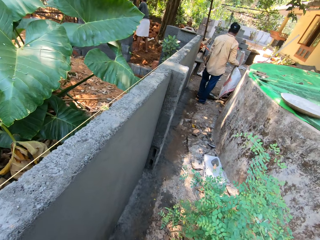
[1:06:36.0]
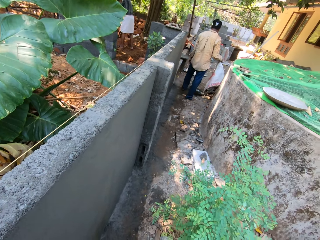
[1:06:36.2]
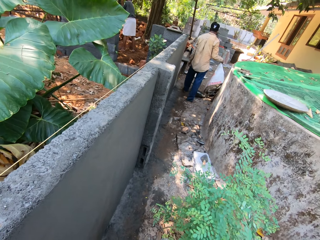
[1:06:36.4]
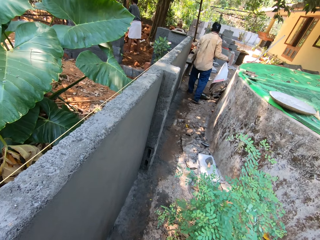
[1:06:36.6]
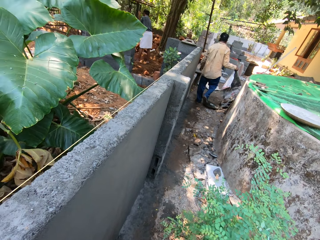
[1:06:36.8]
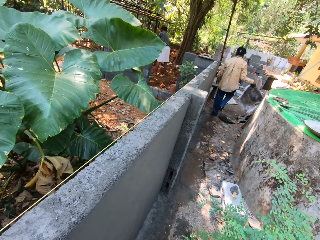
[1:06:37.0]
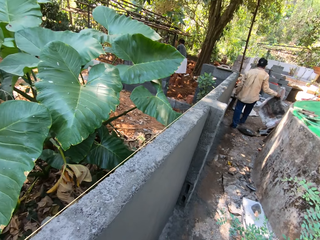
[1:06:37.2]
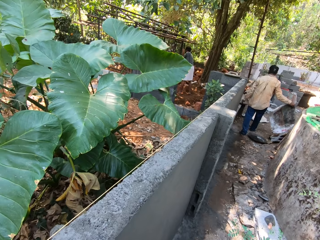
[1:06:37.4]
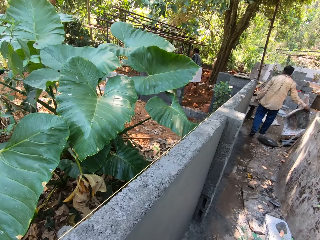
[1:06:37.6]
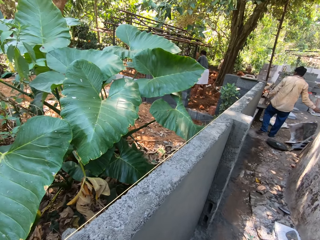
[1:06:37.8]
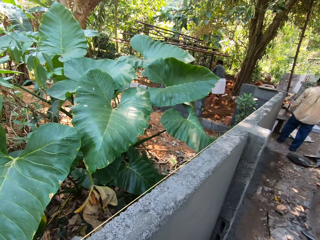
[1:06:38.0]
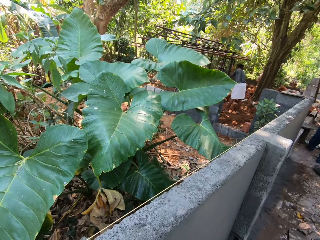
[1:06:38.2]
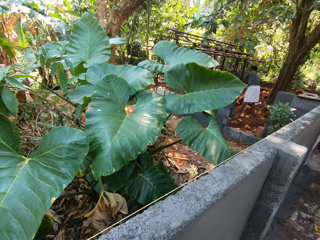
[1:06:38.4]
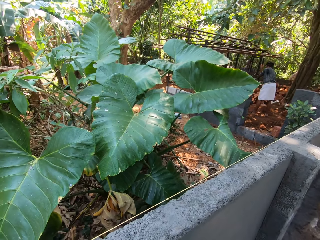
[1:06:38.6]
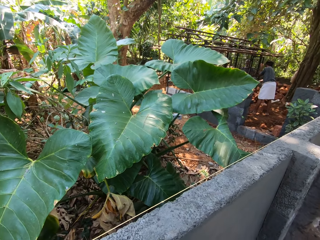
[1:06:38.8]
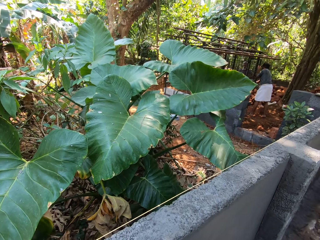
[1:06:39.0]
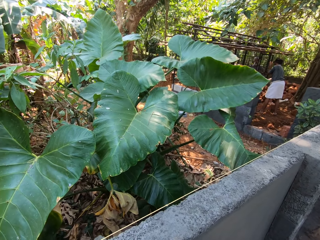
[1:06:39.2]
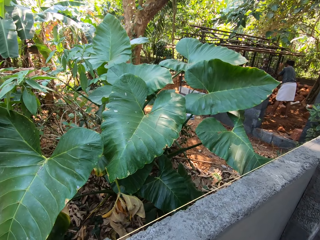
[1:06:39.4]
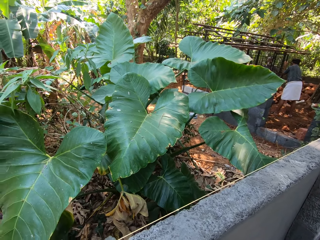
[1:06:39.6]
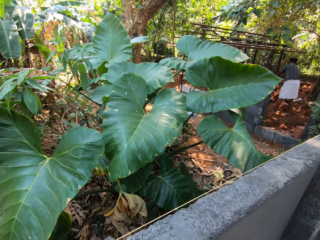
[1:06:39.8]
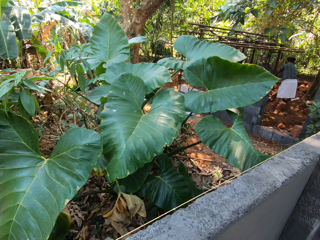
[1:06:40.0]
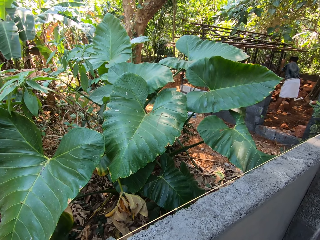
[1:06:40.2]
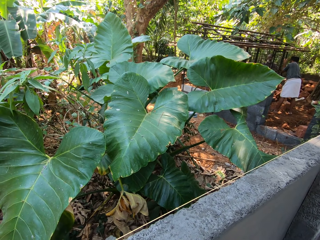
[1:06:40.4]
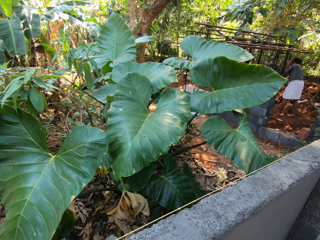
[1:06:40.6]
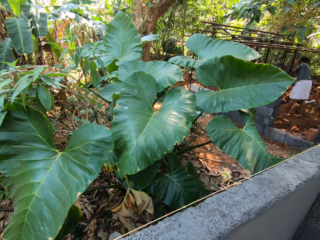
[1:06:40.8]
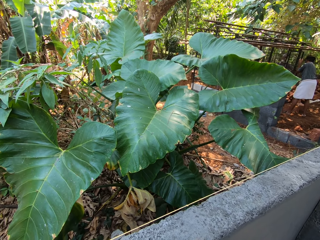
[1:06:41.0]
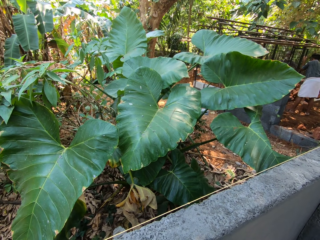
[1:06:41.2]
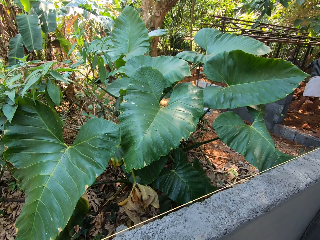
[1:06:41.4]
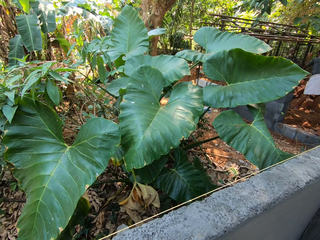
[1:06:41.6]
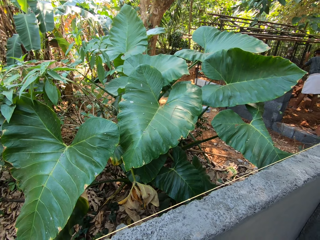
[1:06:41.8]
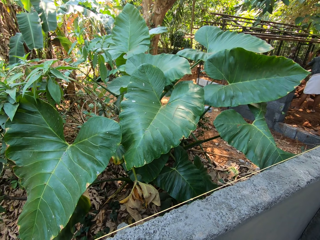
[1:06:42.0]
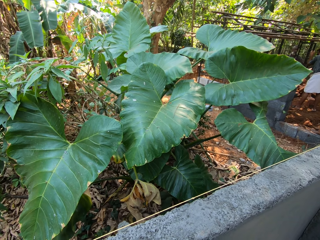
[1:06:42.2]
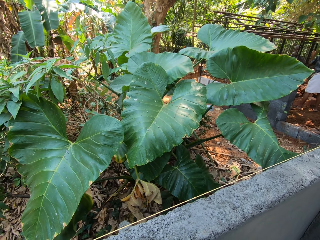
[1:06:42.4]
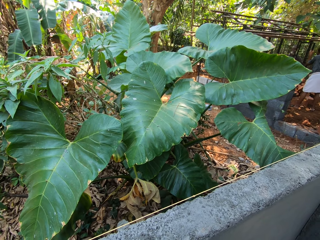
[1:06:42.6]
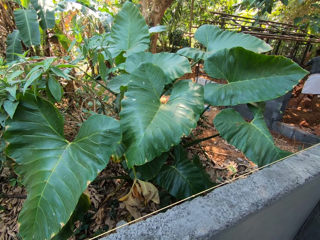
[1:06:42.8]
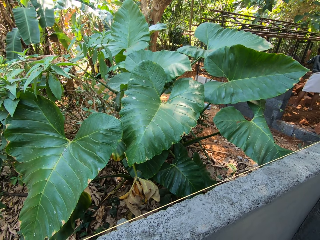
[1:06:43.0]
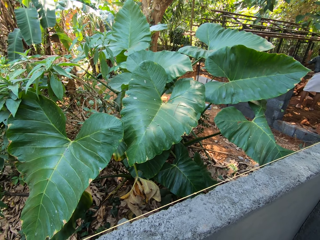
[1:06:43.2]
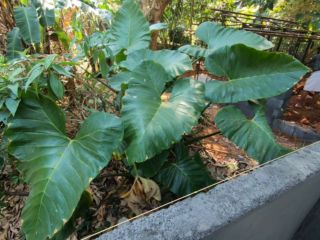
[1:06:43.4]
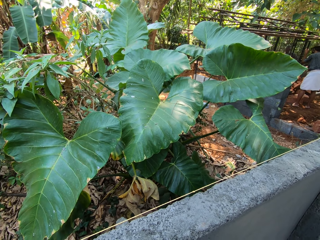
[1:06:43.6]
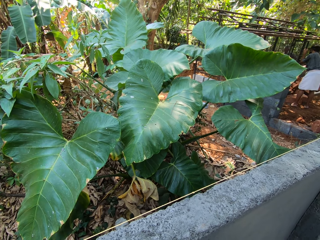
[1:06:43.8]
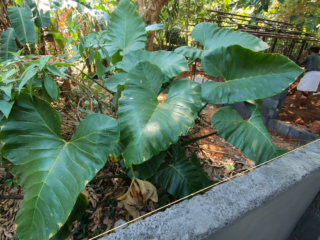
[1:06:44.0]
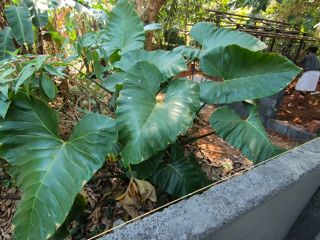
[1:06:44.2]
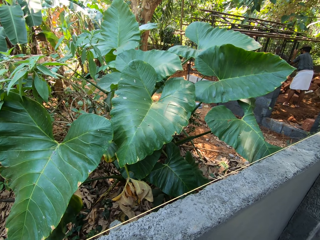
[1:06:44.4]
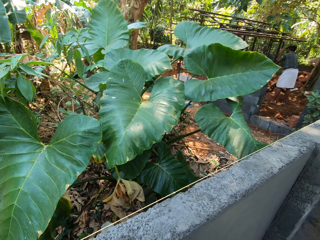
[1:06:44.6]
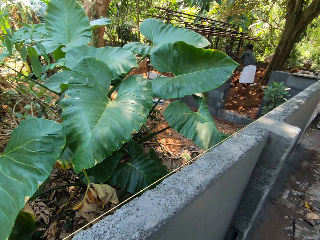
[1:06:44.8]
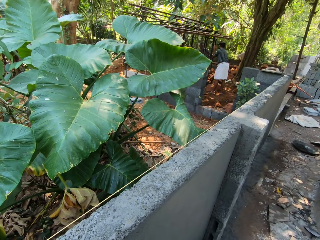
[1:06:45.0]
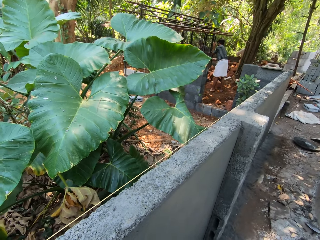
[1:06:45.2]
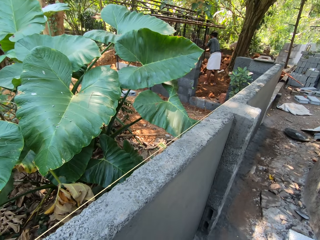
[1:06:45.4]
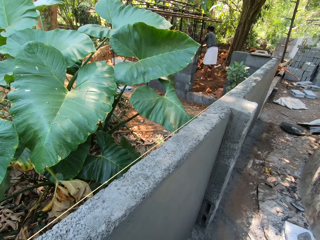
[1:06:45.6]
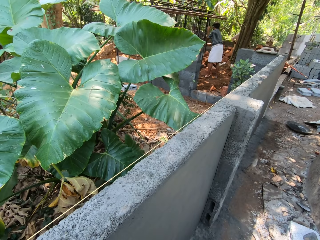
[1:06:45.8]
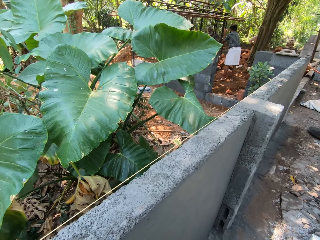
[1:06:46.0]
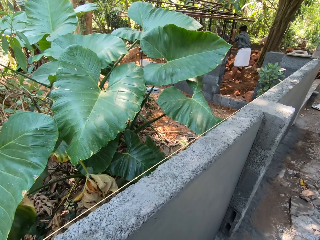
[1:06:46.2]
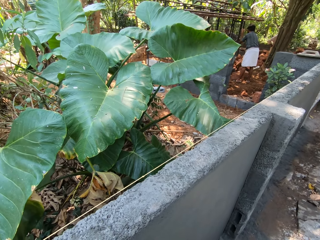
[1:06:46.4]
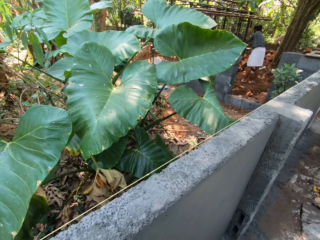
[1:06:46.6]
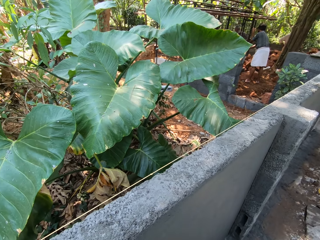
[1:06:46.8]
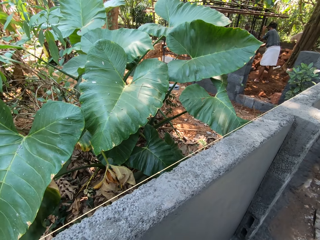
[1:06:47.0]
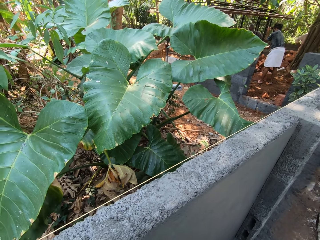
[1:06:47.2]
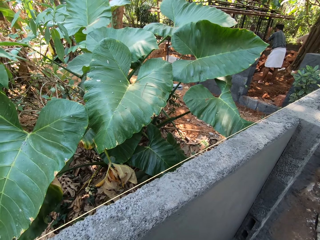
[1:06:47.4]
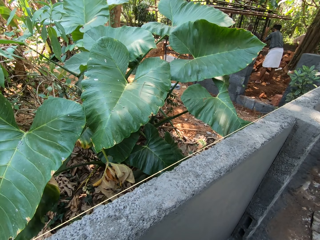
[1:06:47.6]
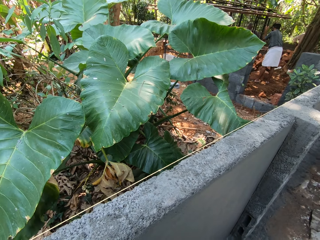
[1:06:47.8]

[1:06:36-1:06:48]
A man drops the bag on the floor with his right hand. Another man converses with yet another man.

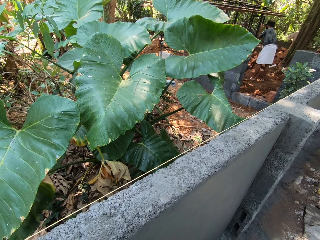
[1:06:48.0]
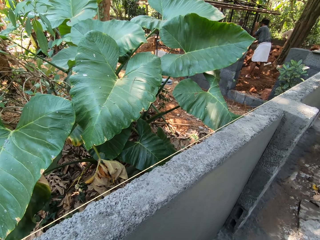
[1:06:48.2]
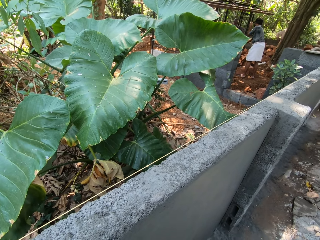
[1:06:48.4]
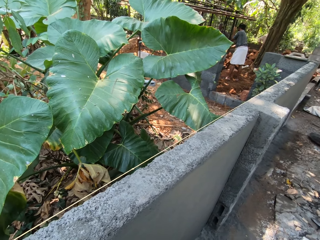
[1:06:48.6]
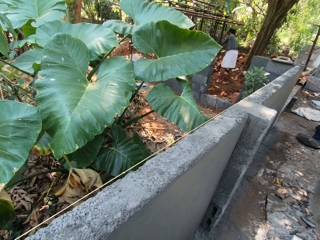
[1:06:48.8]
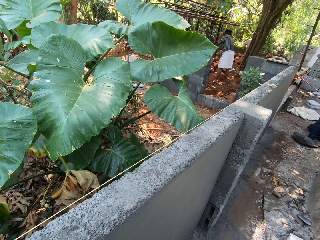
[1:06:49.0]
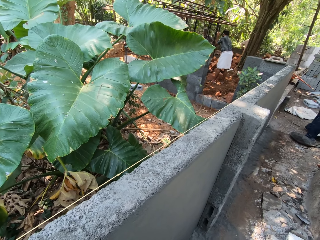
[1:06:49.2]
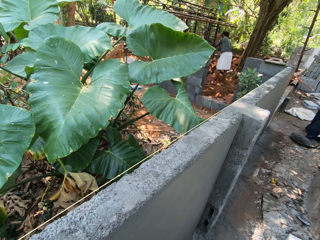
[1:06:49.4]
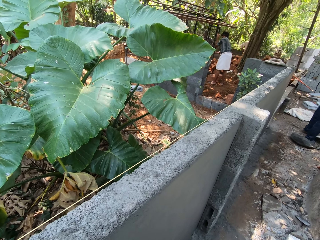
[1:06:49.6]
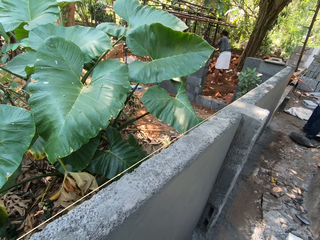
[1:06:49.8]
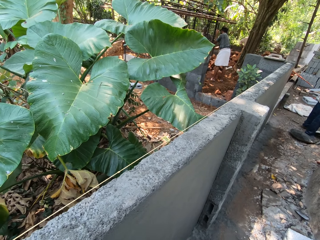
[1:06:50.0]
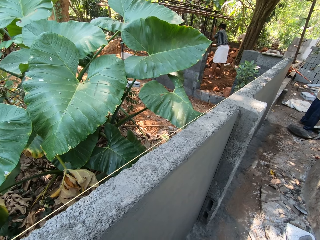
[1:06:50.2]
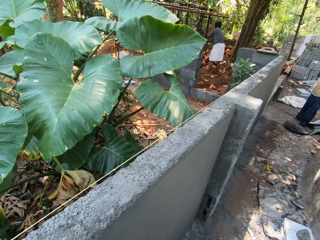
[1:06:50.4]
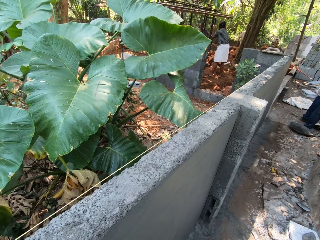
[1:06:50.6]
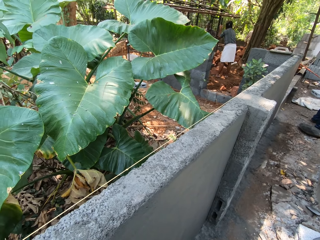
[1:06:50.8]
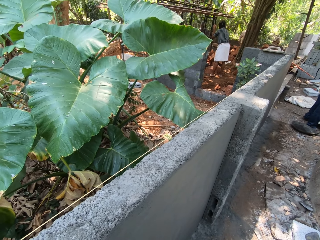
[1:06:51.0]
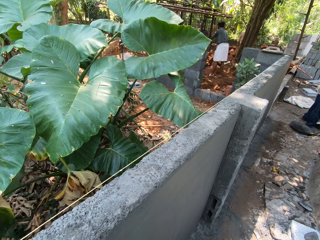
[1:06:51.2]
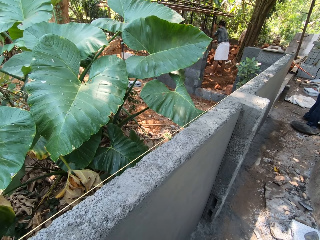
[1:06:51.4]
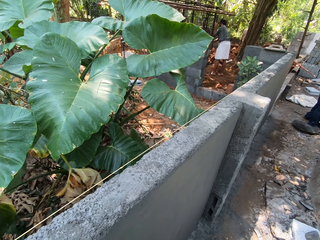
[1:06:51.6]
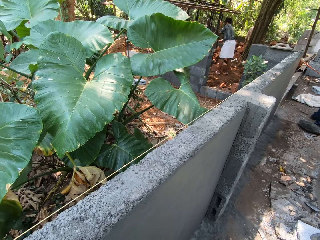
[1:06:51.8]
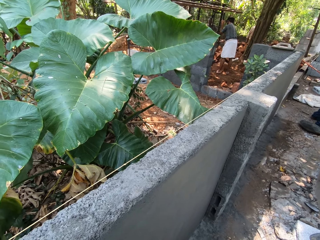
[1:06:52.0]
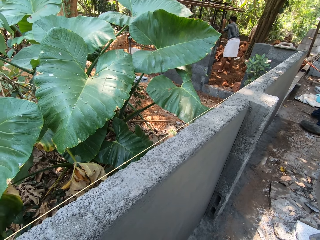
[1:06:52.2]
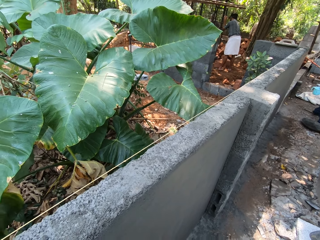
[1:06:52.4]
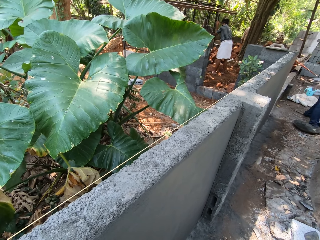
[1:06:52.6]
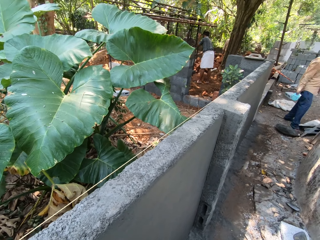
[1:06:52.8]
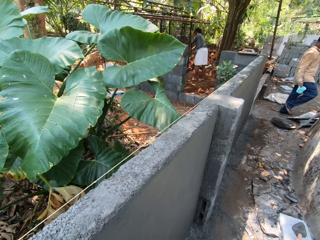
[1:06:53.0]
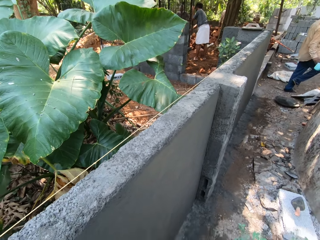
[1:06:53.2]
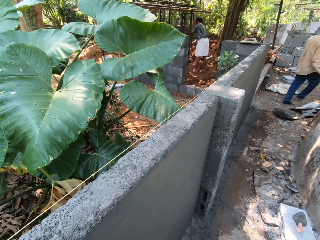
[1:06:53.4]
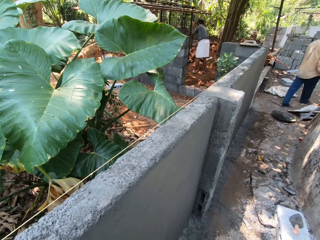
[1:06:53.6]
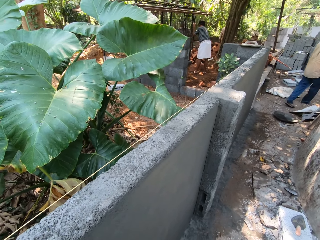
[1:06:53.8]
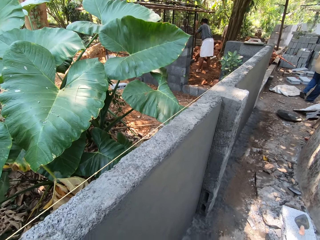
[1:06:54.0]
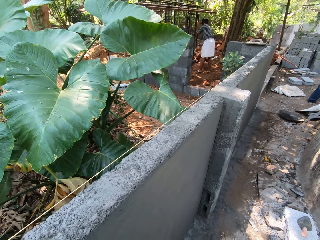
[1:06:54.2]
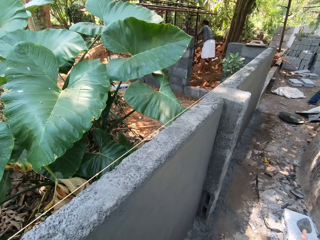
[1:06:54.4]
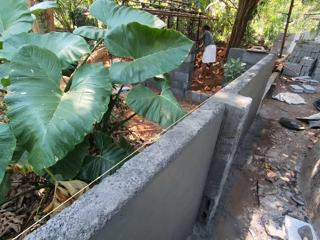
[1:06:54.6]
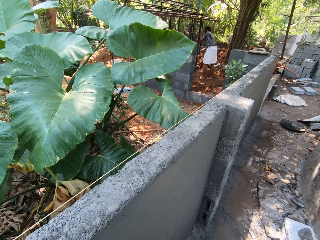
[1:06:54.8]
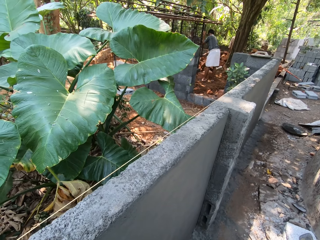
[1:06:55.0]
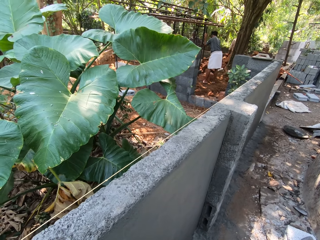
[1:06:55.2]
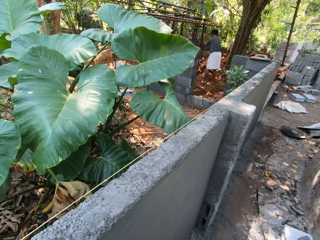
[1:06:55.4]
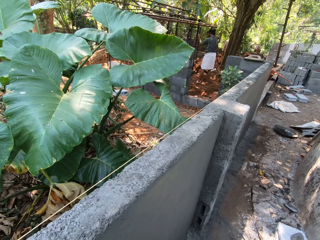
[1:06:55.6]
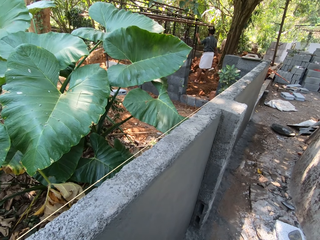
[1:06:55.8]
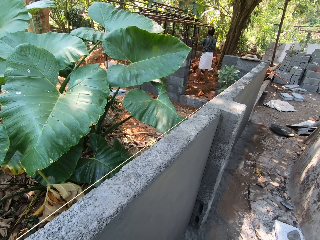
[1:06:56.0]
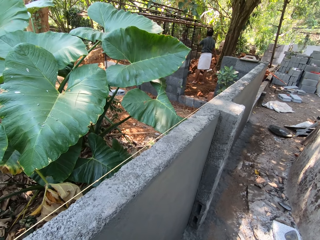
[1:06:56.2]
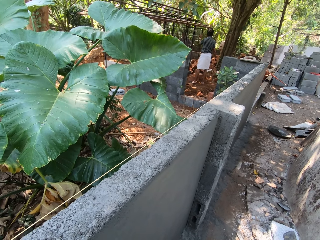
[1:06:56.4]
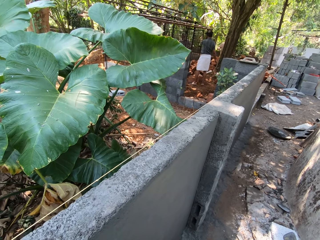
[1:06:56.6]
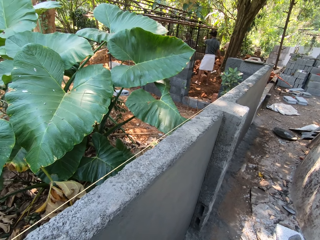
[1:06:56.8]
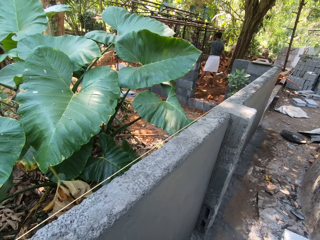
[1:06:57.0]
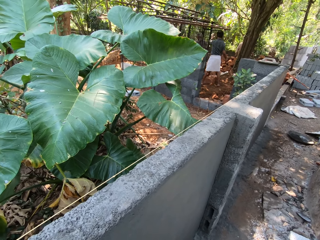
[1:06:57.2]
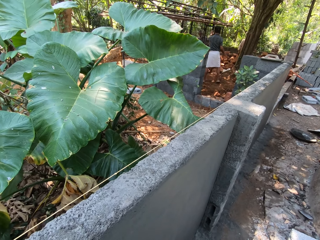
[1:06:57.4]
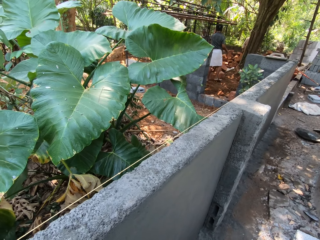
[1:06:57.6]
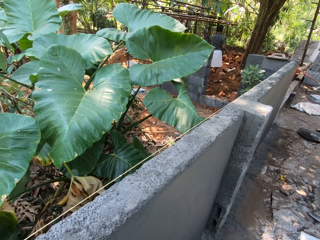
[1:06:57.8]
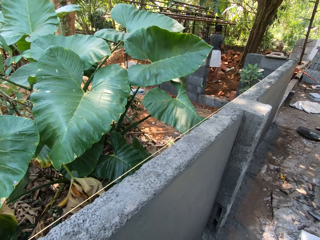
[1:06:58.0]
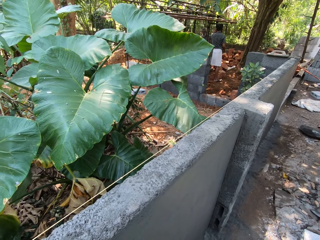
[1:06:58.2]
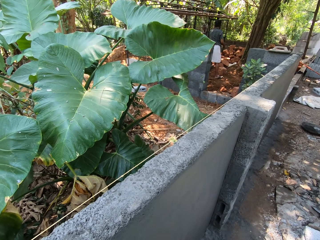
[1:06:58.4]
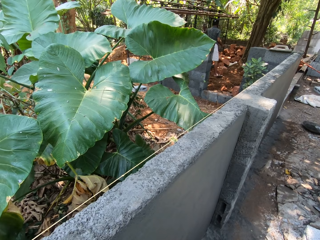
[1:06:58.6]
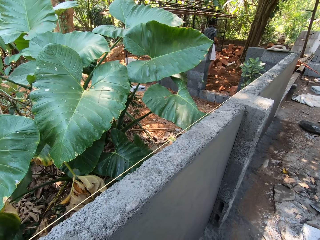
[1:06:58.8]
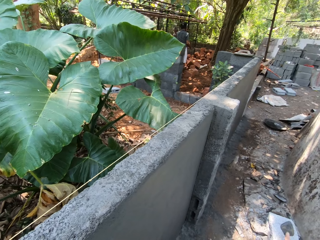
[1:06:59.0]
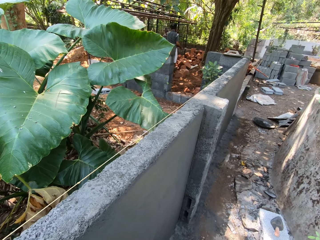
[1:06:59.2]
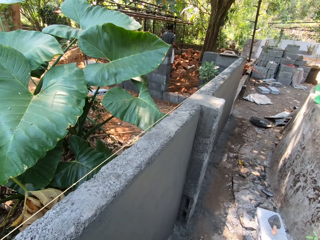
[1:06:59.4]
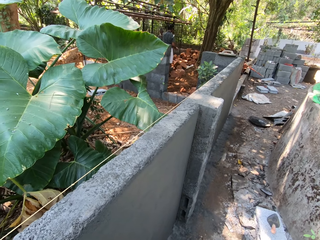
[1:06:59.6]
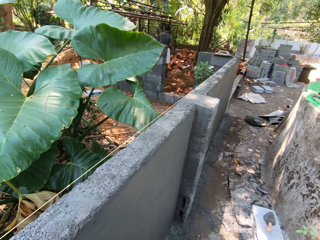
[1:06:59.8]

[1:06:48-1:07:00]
The camera wearer converses with a man. Another man opens the cage with his left hand.
